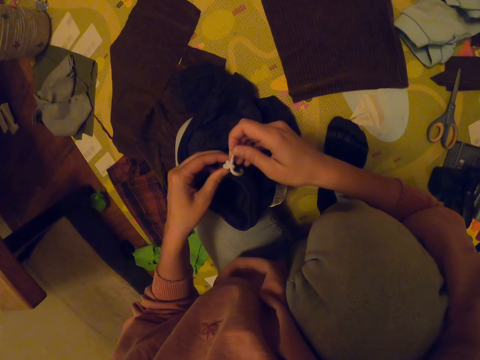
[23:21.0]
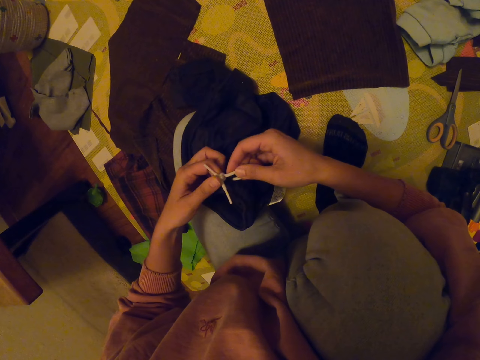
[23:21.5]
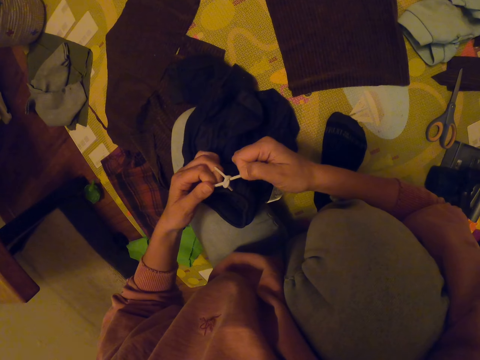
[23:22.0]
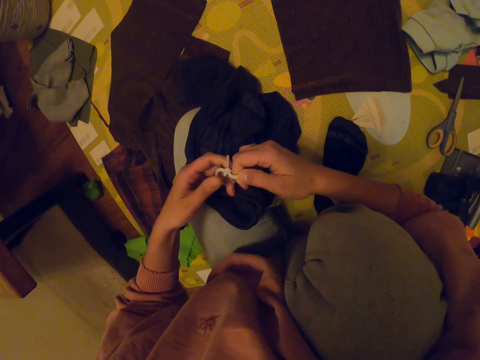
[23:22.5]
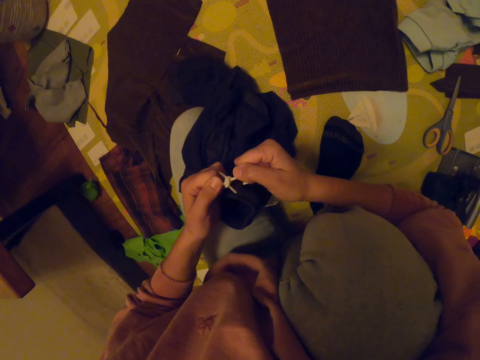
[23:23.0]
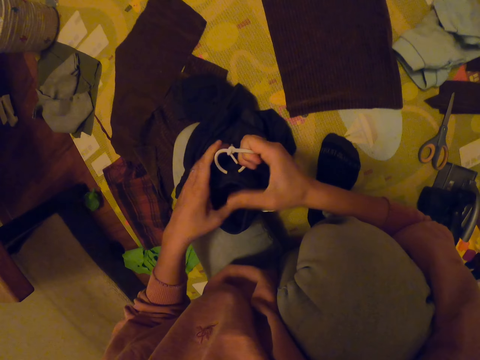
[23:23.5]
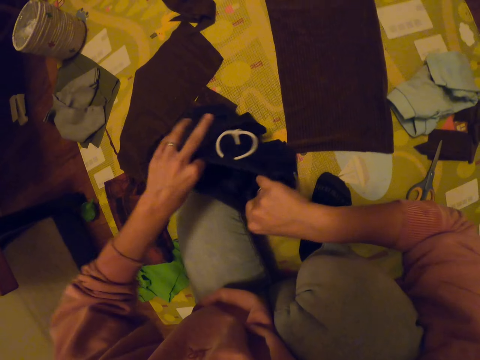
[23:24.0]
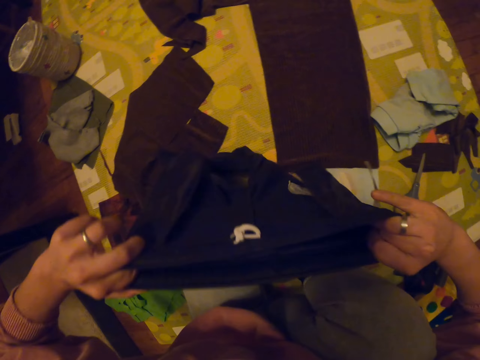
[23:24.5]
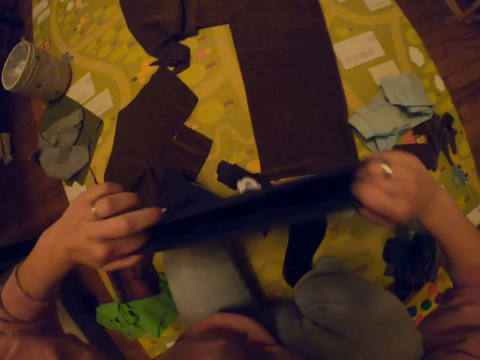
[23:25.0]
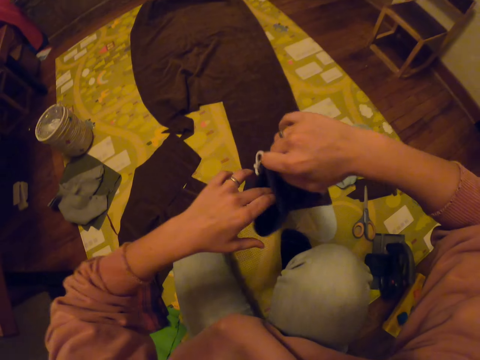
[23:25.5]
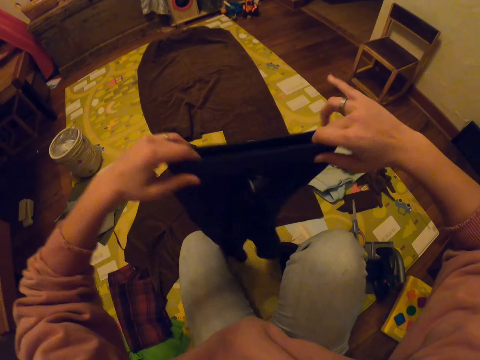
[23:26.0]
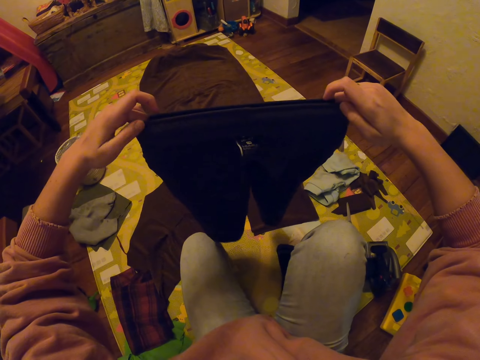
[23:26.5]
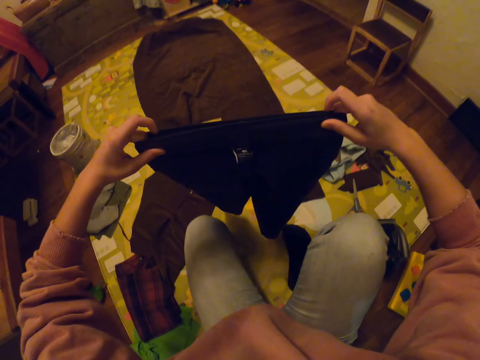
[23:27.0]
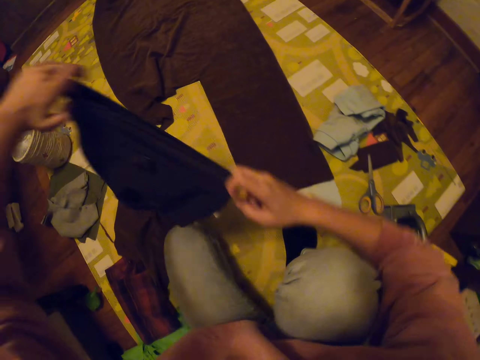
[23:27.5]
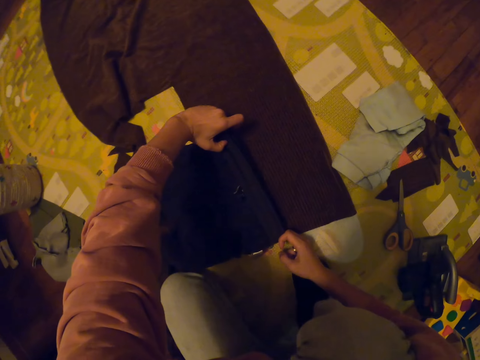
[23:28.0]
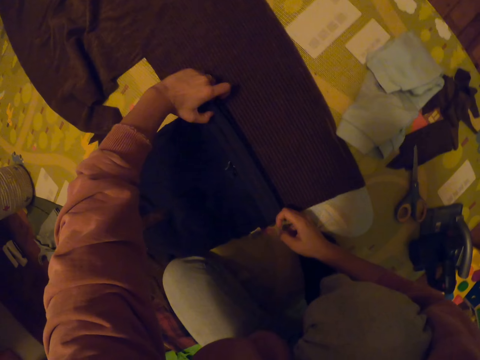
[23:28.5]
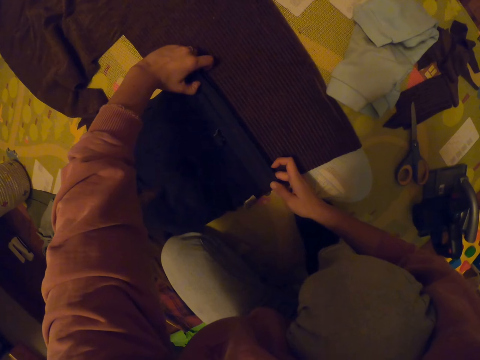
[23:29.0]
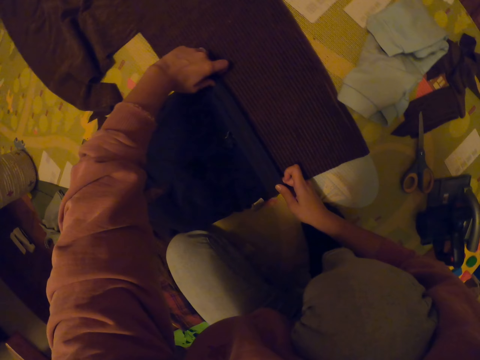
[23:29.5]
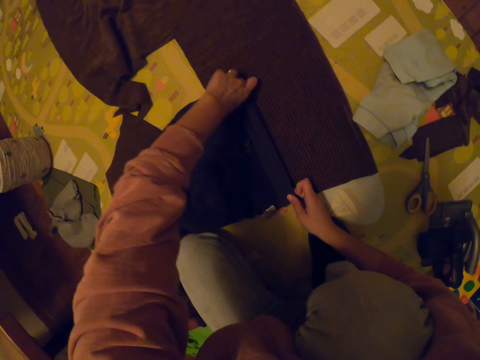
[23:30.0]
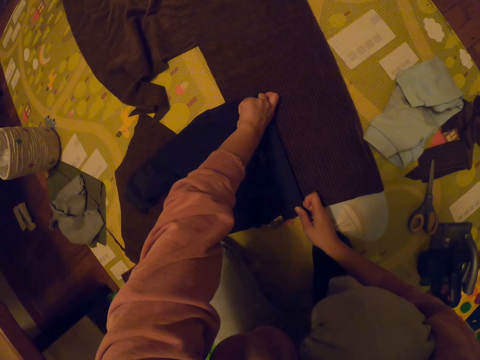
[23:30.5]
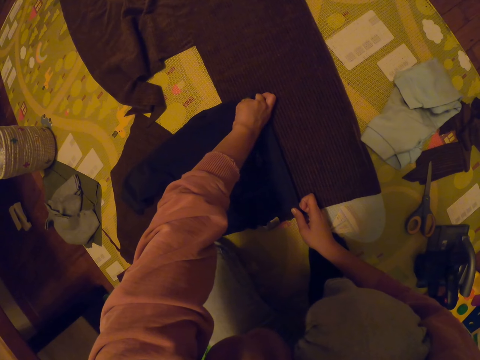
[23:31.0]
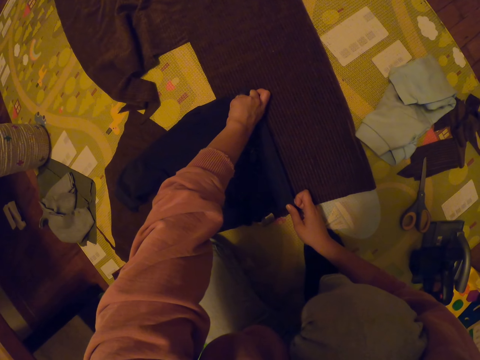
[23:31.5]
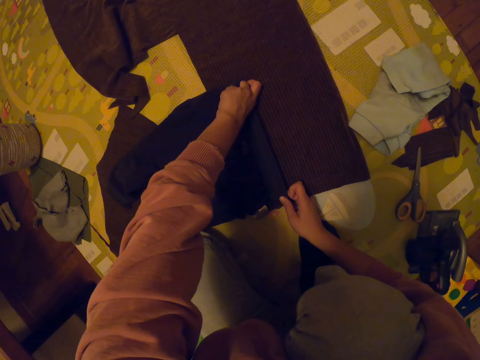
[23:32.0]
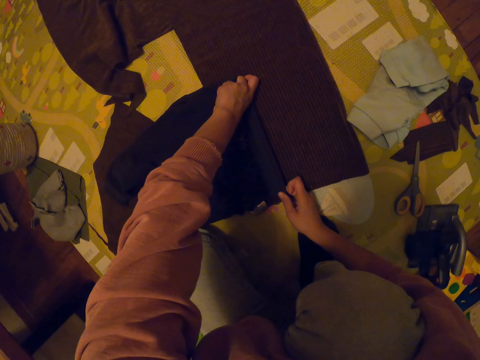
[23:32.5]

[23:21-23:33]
The camera wearer stretches the trouser waist. They lift up the trouser. They place the trouser down on the ground.

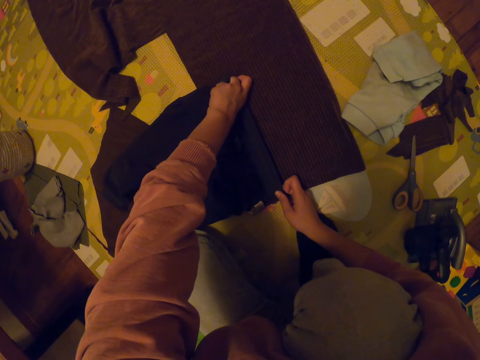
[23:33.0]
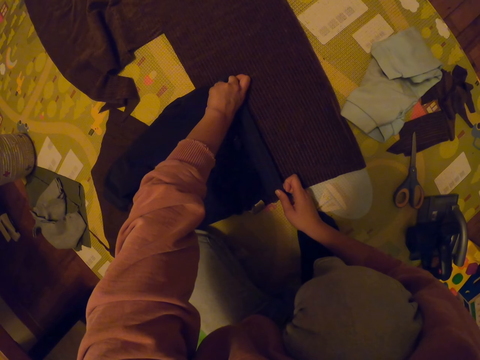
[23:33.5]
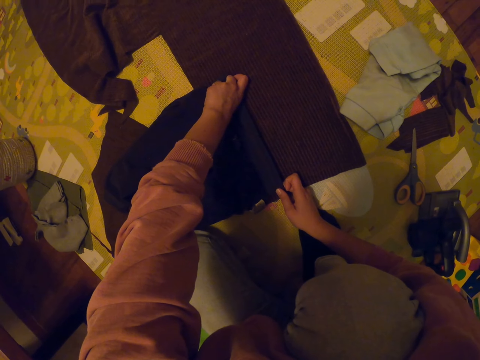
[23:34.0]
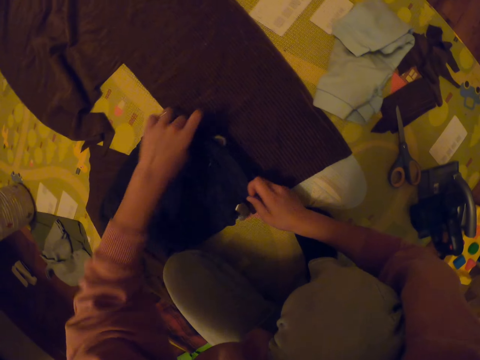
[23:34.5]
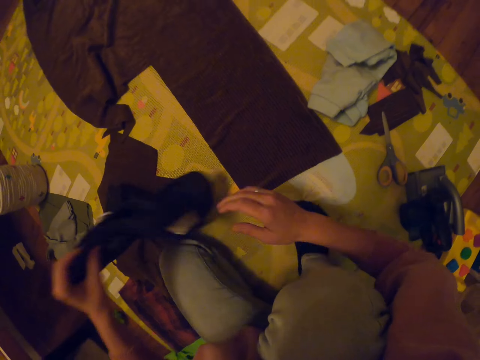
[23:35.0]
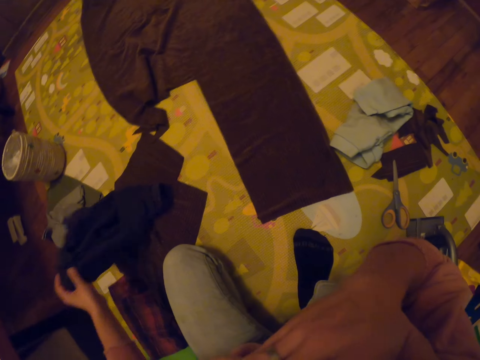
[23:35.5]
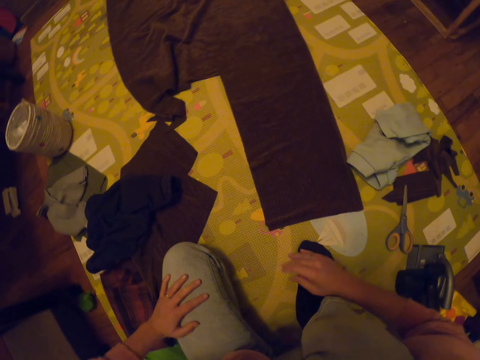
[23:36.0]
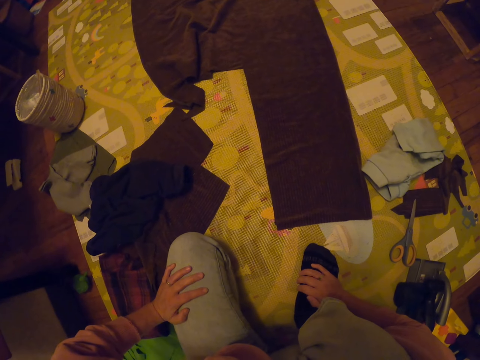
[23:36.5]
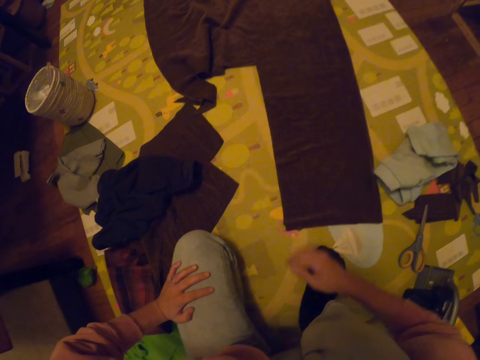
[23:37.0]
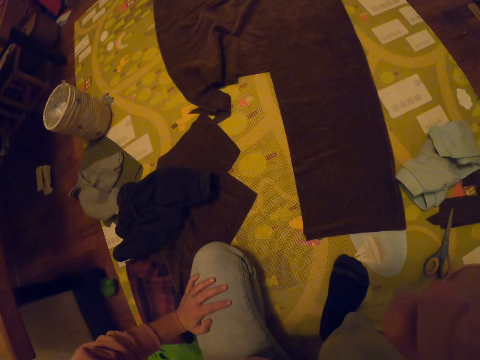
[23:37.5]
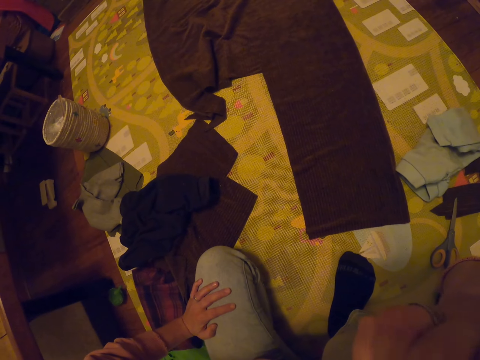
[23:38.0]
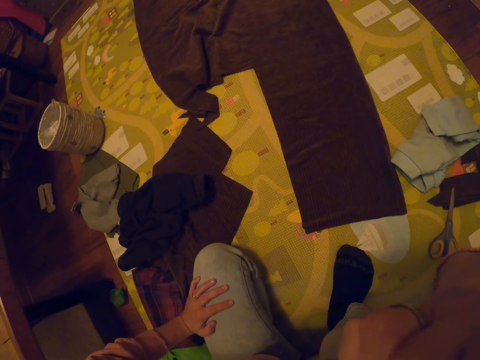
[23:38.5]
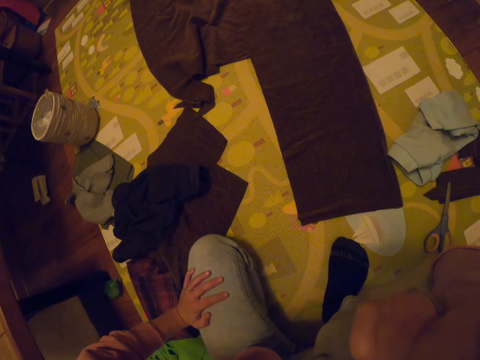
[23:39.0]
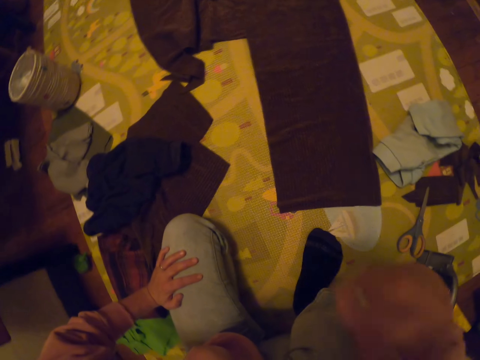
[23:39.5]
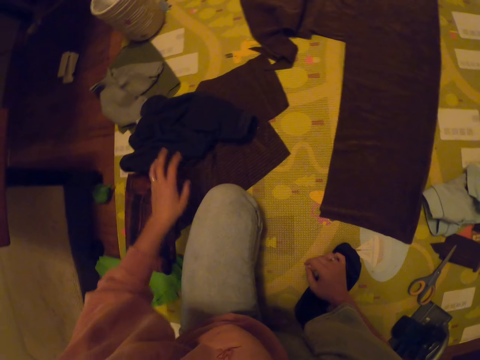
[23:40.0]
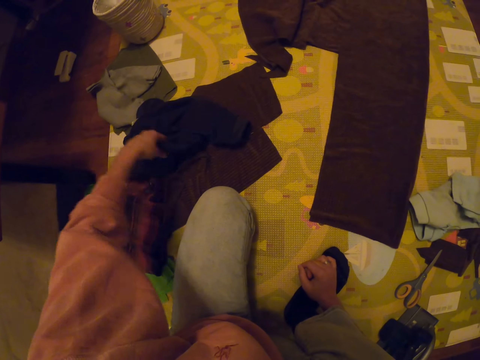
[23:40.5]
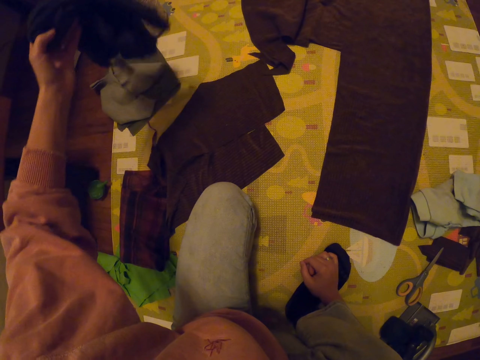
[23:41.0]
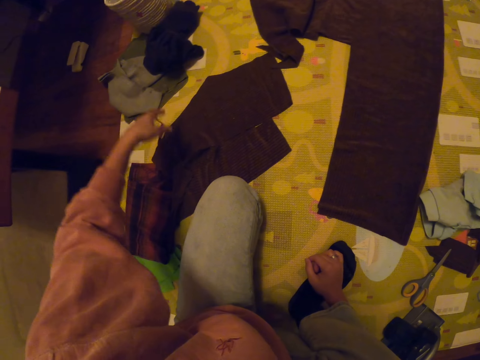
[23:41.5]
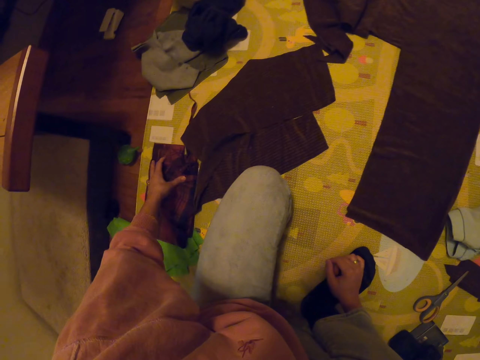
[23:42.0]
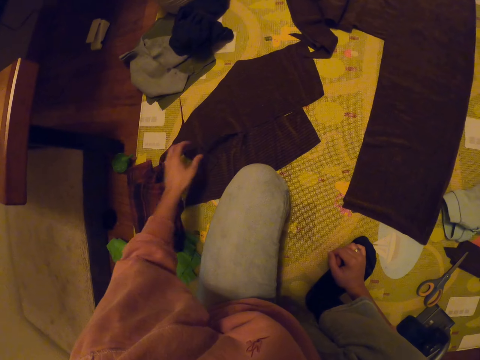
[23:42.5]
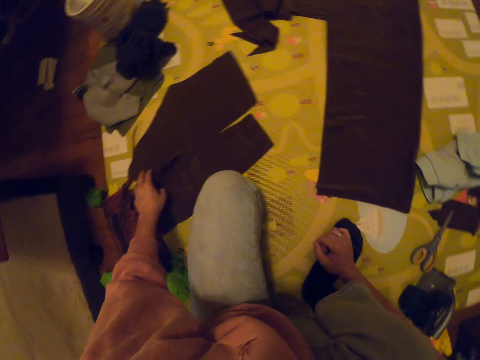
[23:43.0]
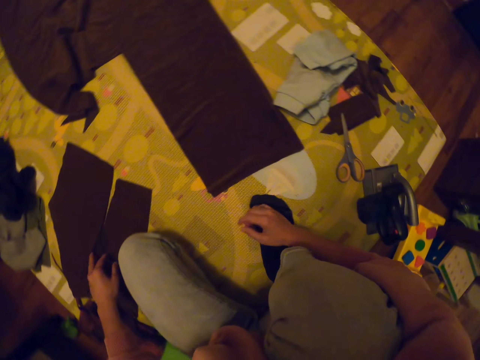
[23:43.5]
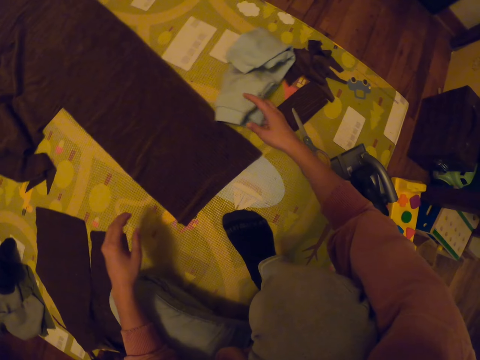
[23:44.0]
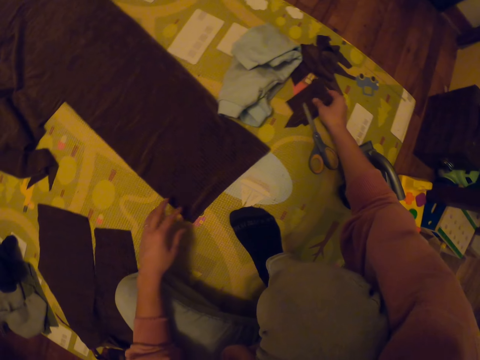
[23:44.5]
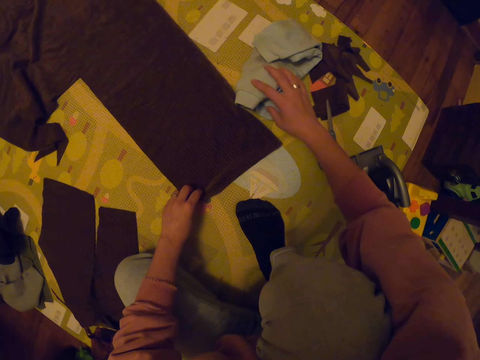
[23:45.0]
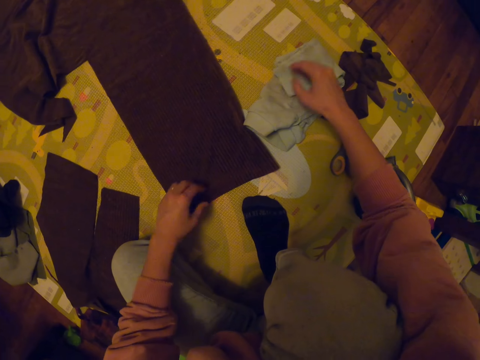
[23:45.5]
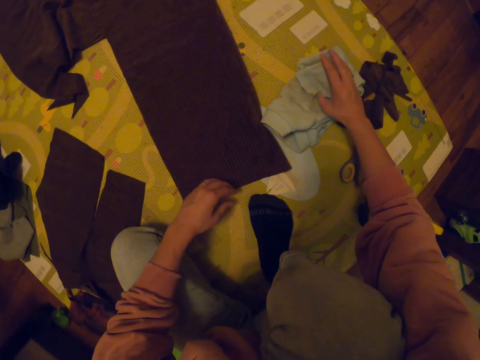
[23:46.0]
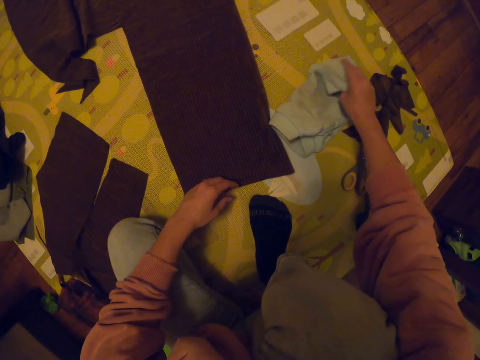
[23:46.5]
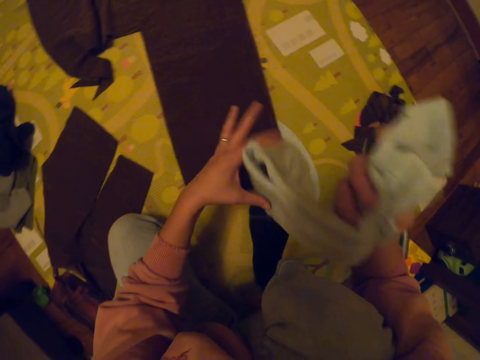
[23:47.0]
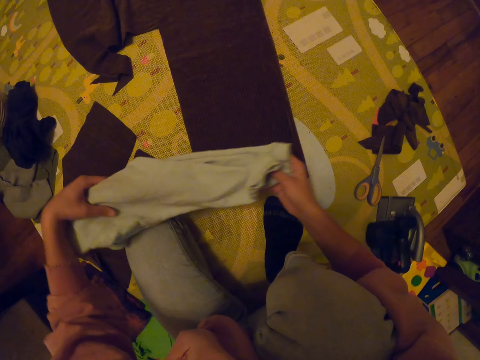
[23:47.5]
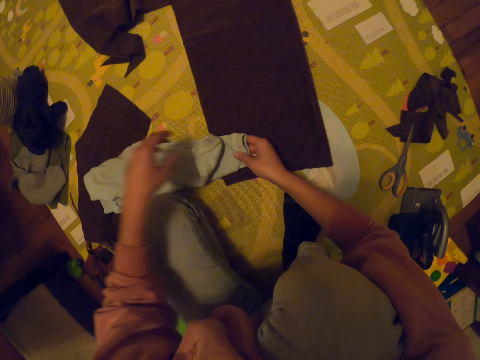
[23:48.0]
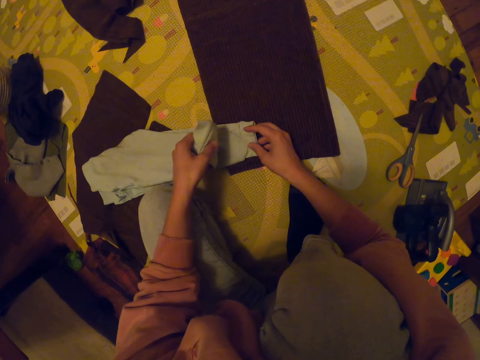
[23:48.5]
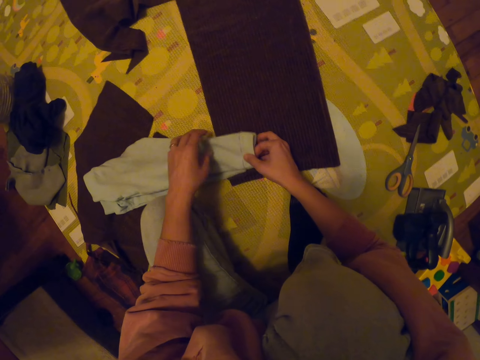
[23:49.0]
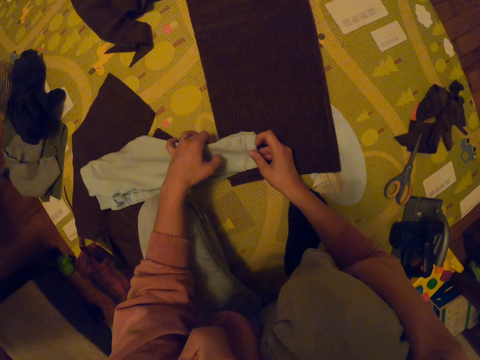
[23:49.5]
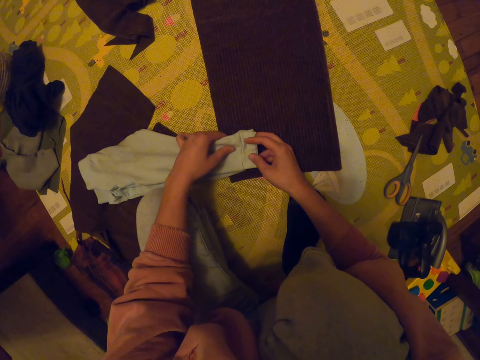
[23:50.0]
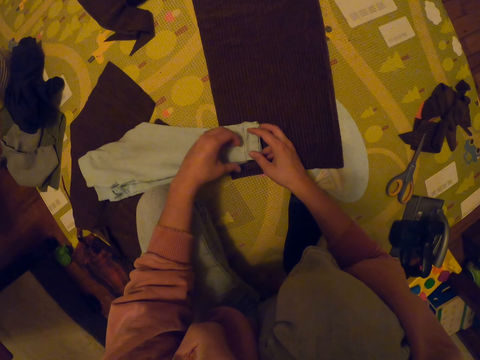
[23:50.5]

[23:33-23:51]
The camera wearer touches the face. They toss the shorts aside and place the trouser down. They scratch the nose. They toss the shorts aside, pick up the cloth and throw the cloth. They push the trouser, look around, and push the trouser. They pull the trouser, pick up the shorts, lift the trouser, place the shorts on the ground and fold the trouser.
